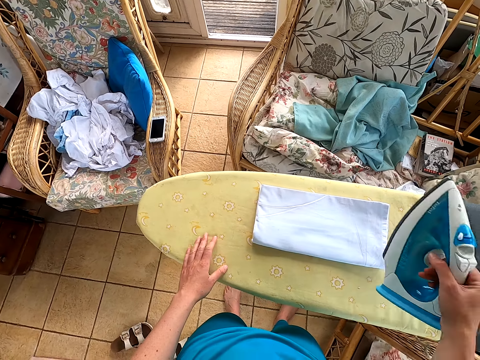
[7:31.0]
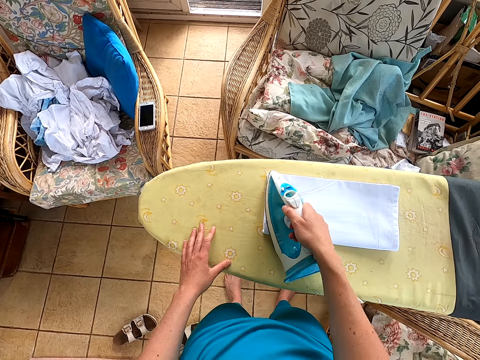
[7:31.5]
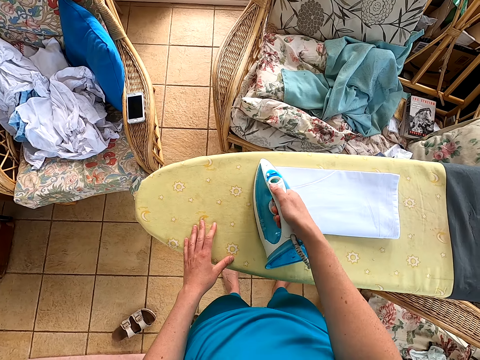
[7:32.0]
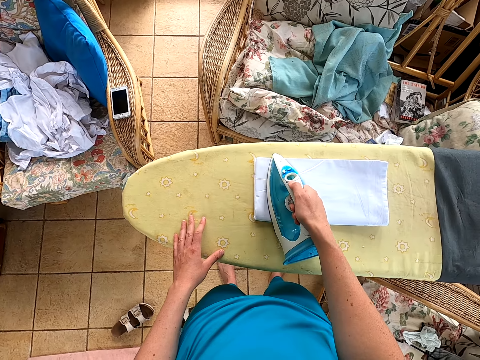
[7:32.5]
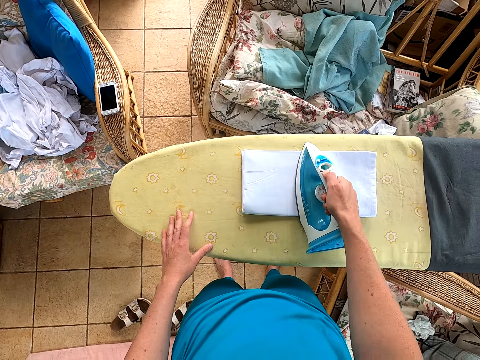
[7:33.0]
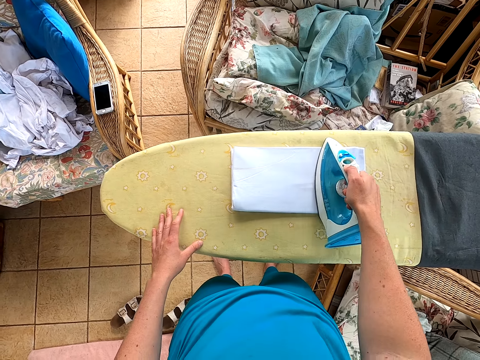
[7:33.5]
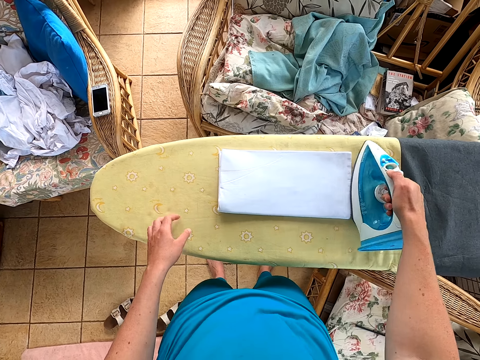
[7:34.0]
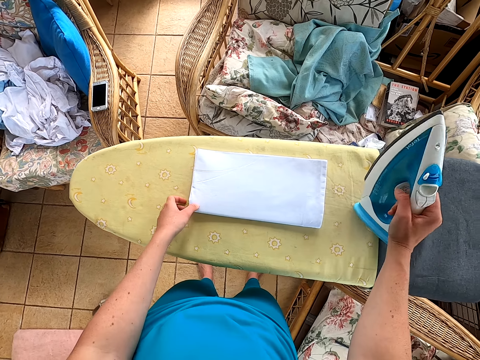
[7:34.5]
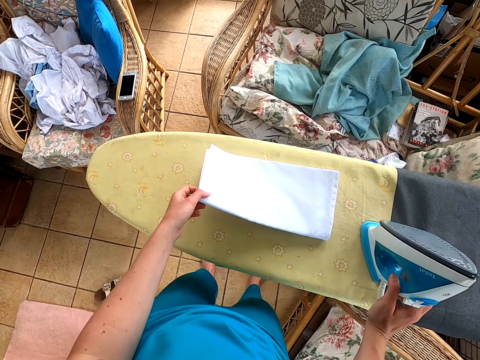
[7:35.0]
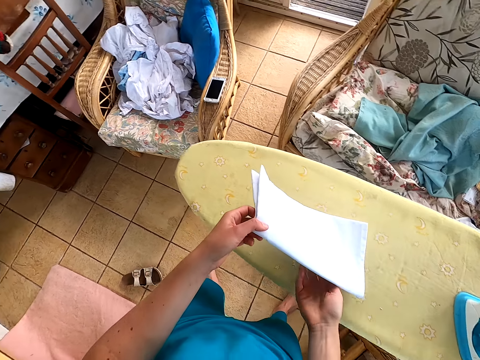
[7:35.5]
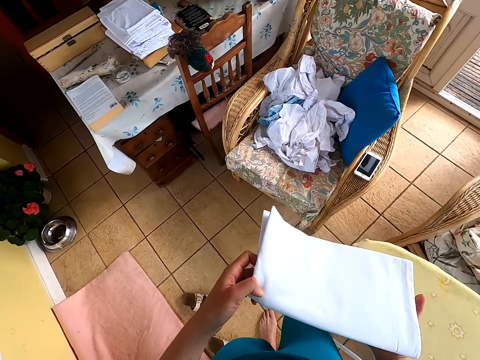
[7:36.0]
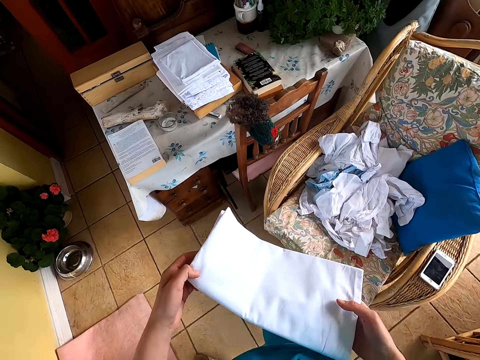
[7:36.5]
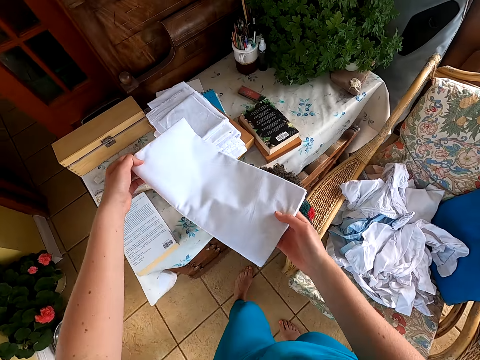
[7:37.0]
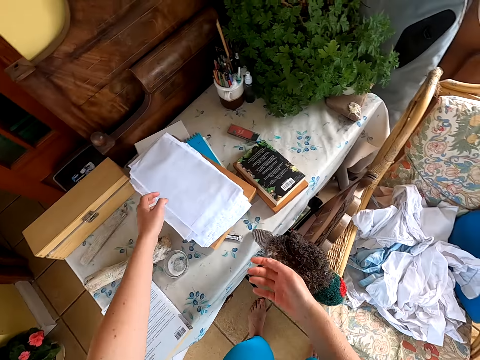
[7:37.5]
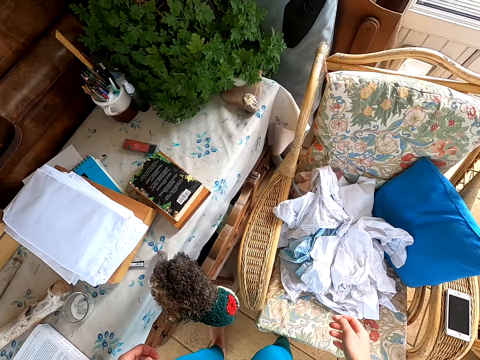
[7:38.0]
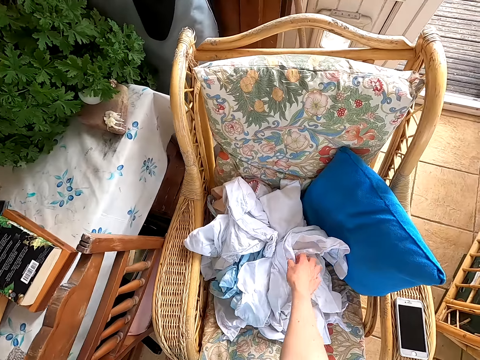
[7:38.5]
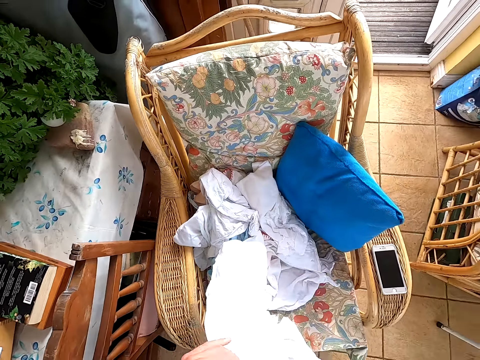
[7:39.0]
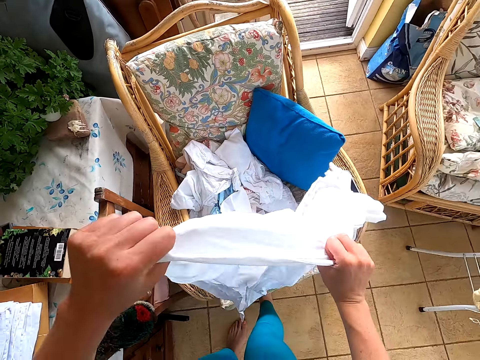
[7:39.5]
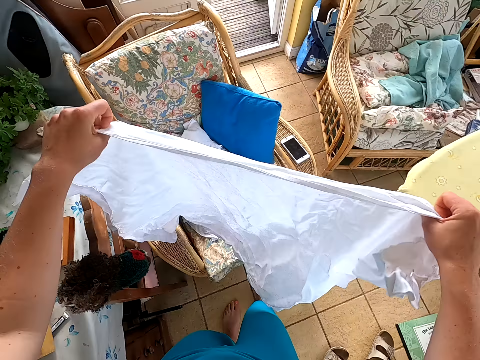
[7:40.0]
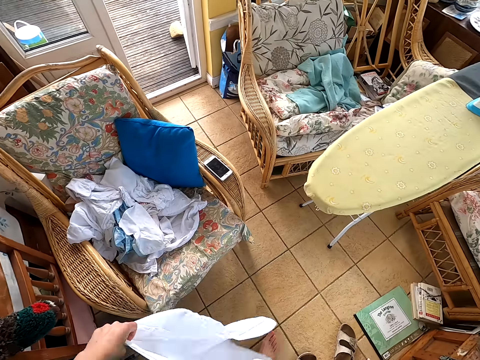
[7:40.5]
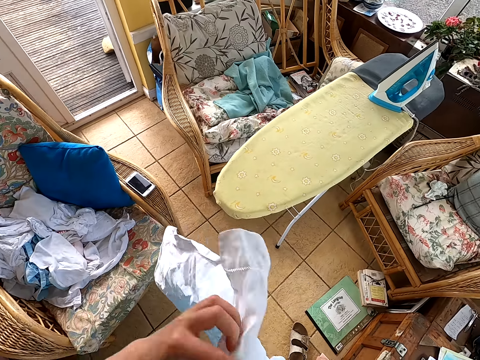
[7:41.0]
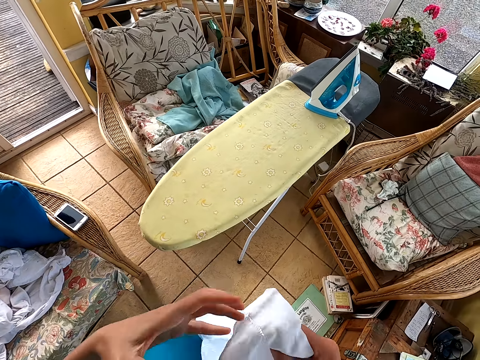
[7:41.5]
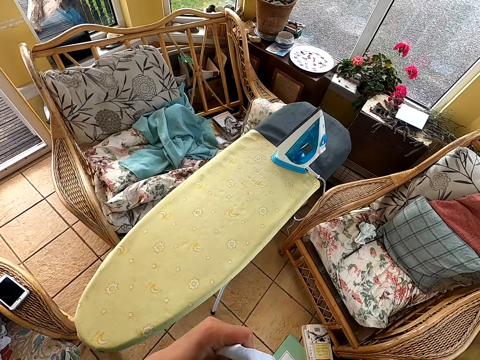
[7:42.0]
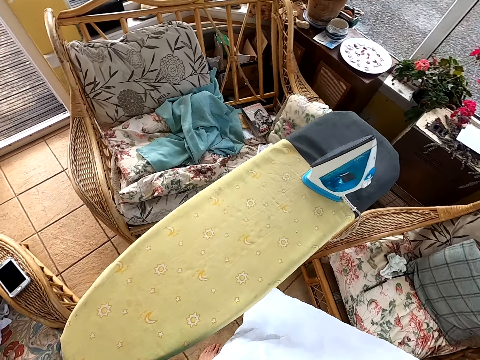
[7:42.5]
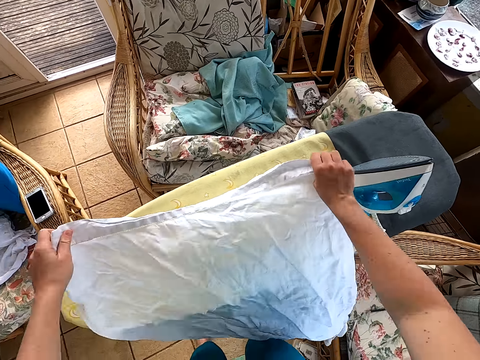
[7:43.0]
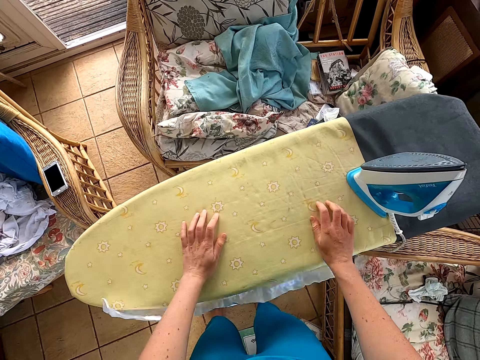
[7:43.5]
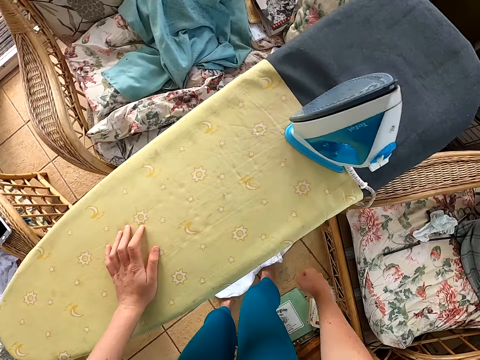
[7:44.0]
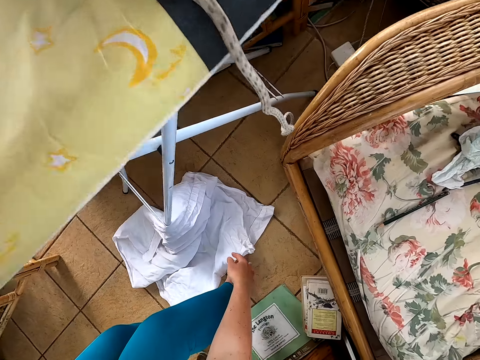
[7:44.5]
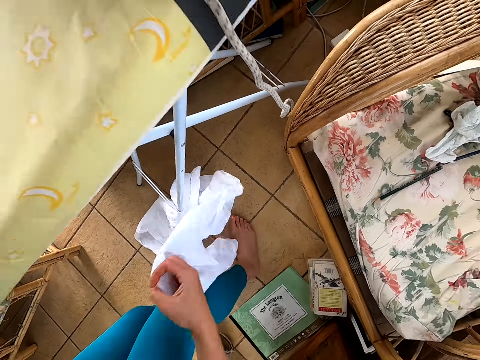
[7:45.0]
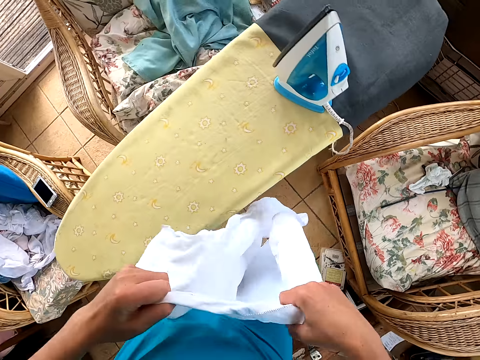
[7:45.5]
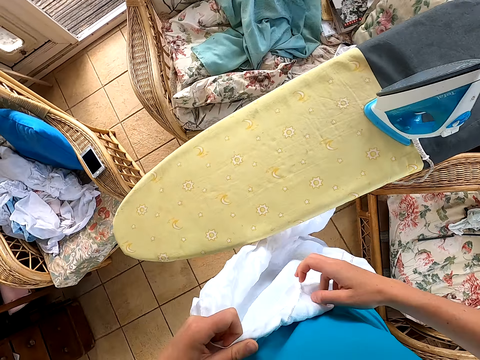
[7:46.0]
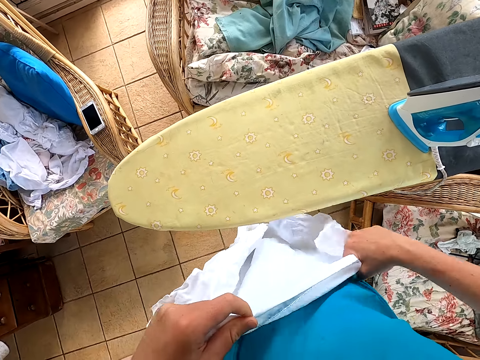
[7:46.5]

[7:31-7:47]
The camera wearer irons the cloth. They put the iron box on the table, pick the cloth, and put the cloth on the table. They pick the cloth and put the cloth on the table. They pick the cloth from the ground.

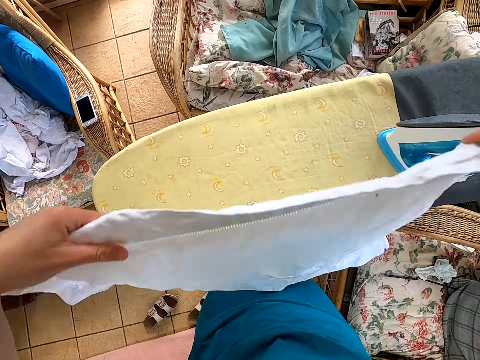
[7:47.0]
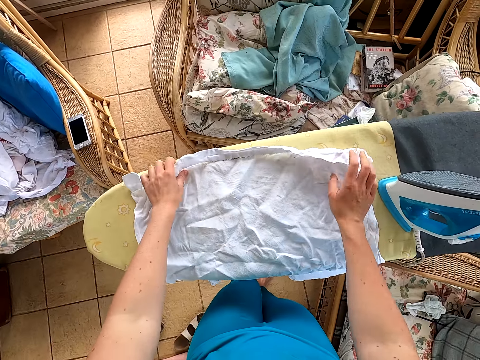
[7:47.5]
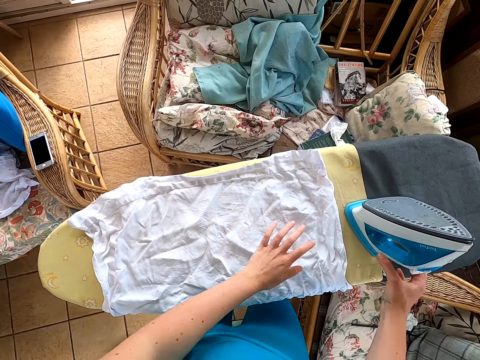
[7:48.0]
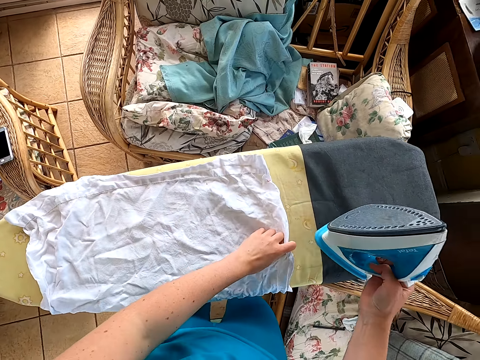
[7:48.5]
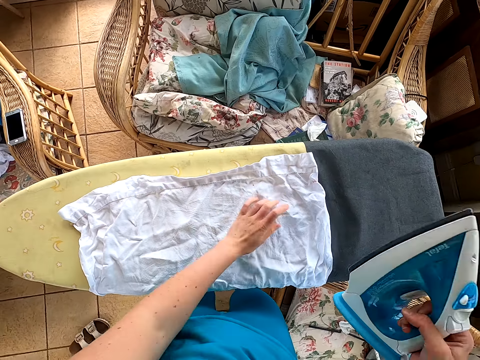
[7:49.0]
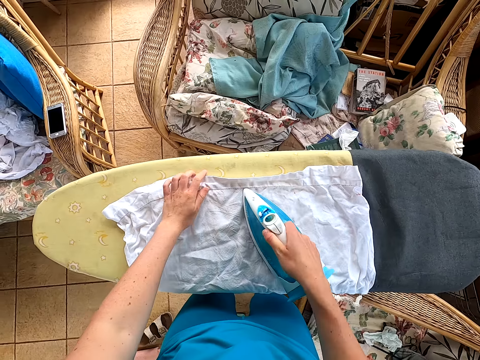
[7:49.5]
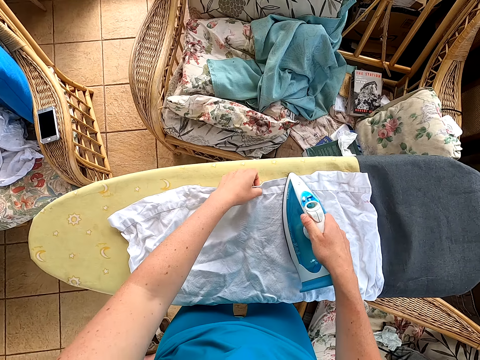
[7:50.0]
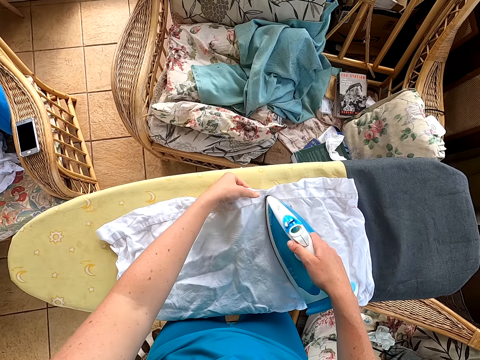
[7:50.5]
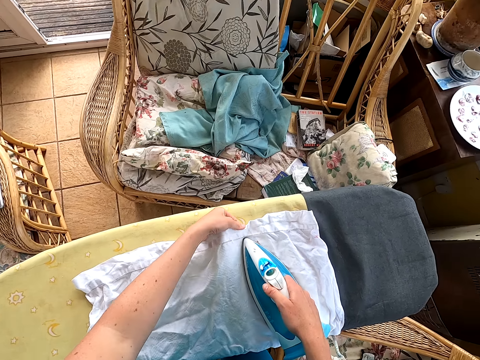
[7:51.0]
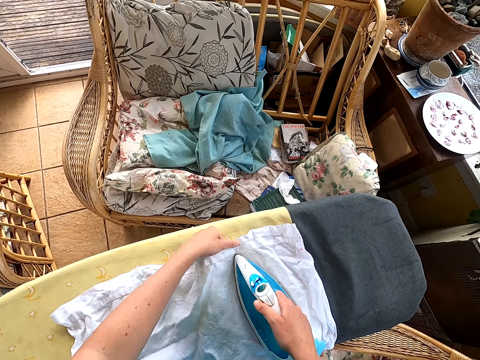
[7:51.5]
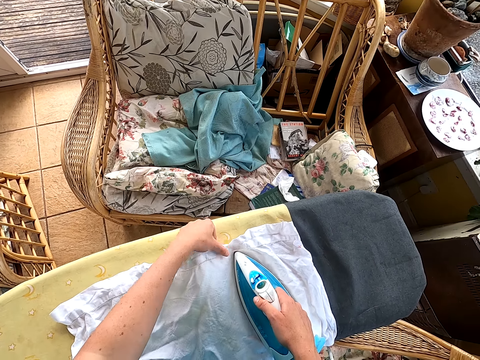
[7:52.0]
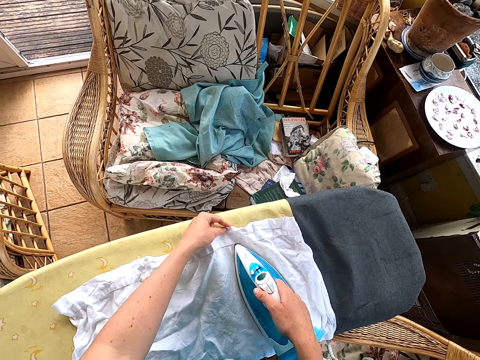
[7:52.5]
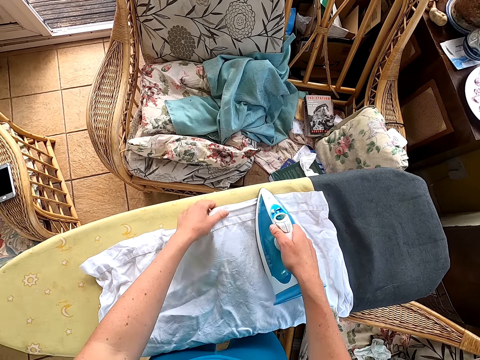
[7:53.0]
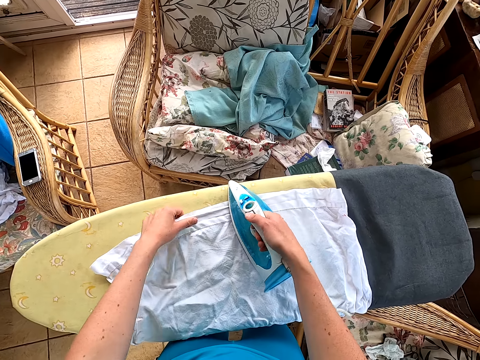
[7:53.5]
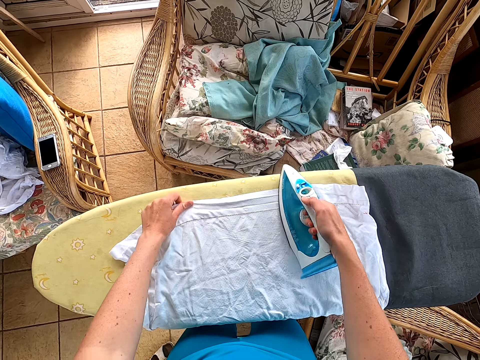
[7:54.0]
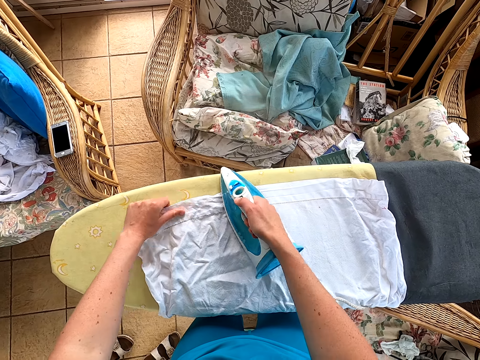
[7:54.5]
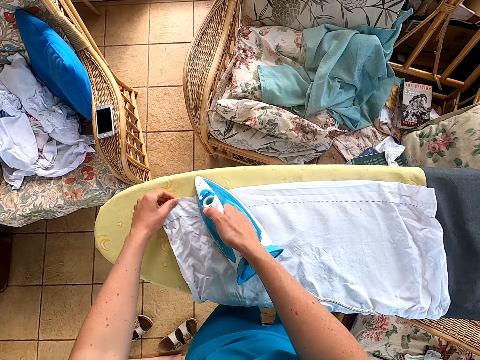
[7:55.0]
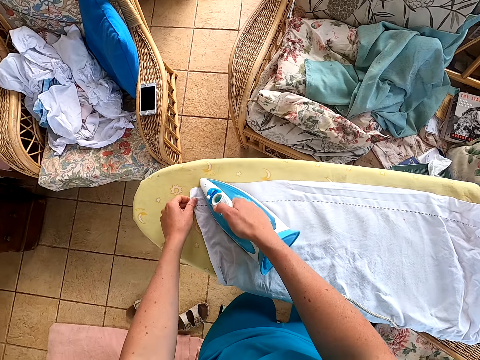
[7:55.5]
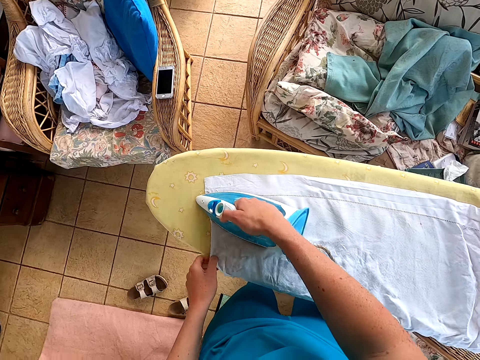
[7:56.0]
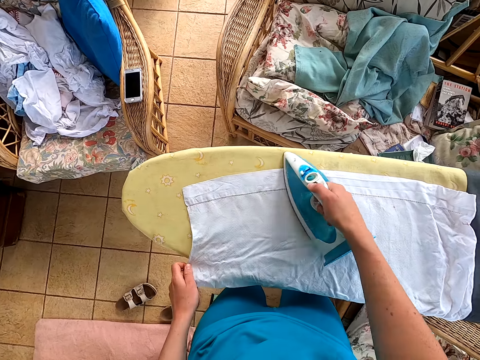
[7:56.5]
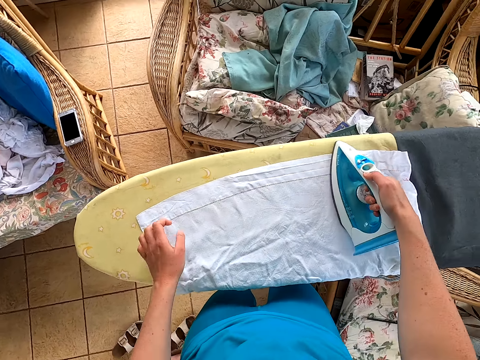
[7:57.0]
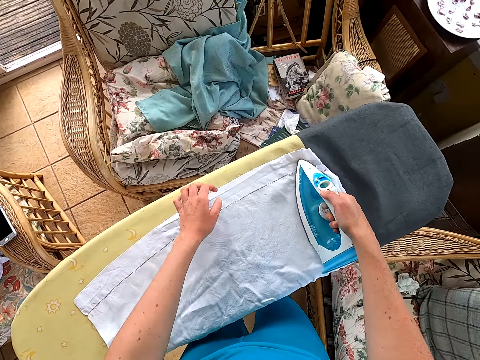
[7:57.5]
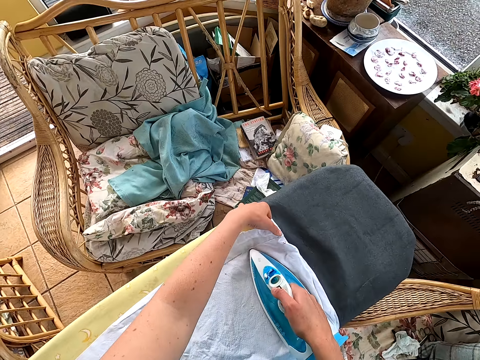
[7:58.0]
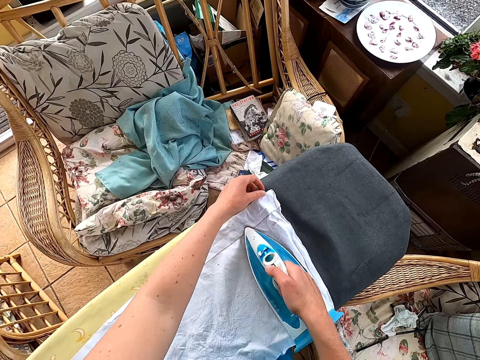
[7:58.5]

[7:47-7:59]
The camera wearer puts the cloth on the table. They pick the iron box. They iron the cloth.
